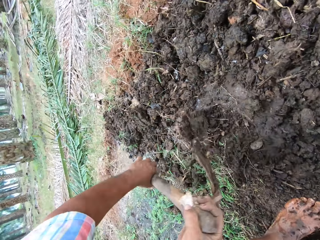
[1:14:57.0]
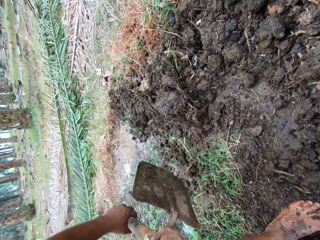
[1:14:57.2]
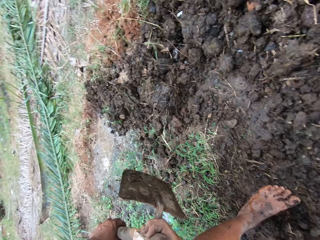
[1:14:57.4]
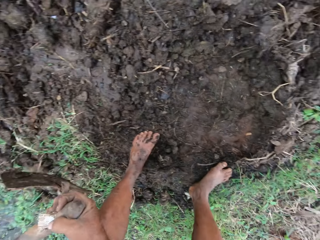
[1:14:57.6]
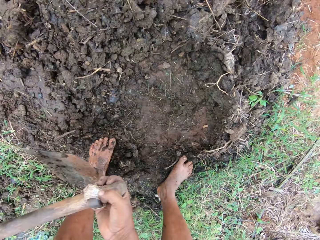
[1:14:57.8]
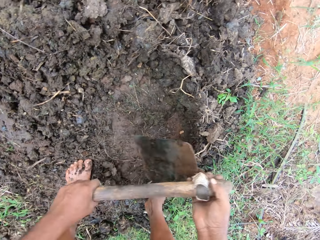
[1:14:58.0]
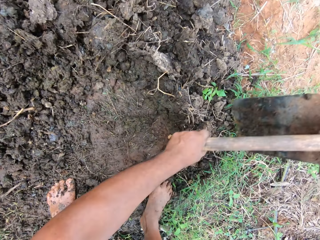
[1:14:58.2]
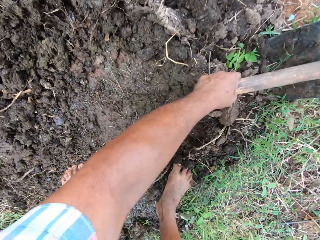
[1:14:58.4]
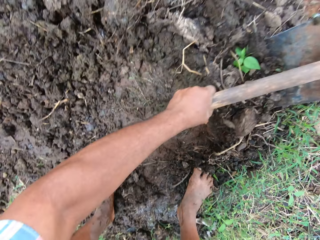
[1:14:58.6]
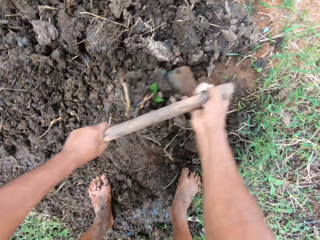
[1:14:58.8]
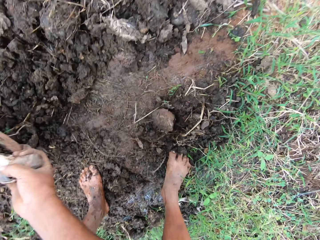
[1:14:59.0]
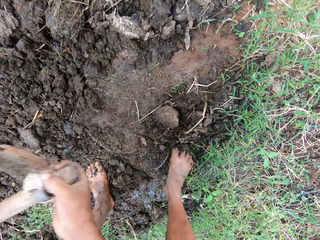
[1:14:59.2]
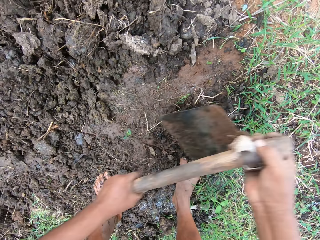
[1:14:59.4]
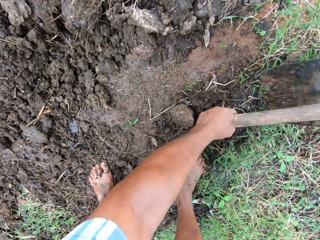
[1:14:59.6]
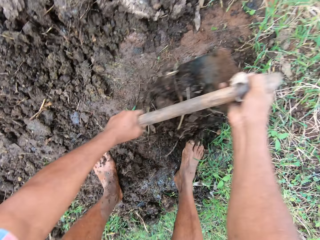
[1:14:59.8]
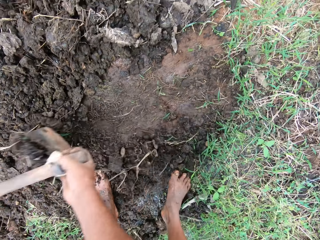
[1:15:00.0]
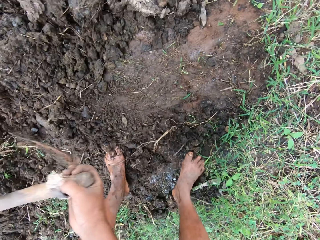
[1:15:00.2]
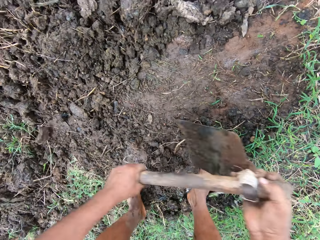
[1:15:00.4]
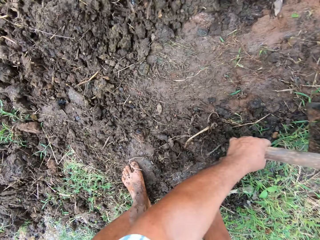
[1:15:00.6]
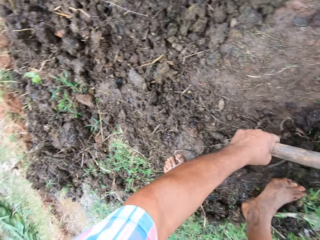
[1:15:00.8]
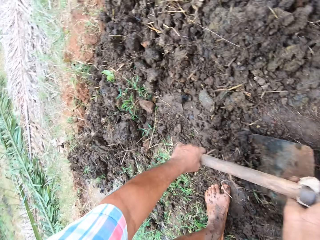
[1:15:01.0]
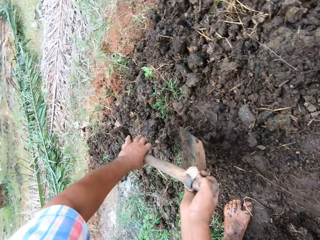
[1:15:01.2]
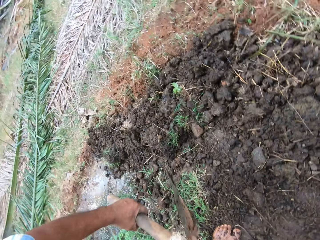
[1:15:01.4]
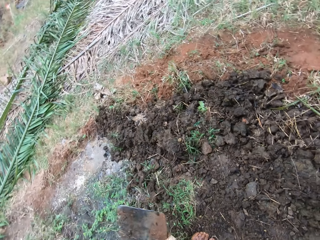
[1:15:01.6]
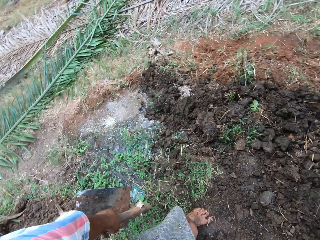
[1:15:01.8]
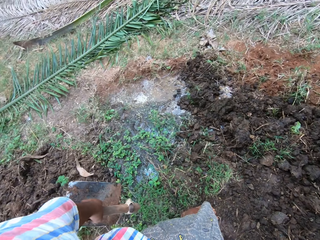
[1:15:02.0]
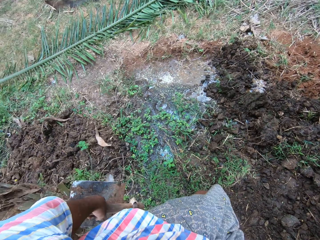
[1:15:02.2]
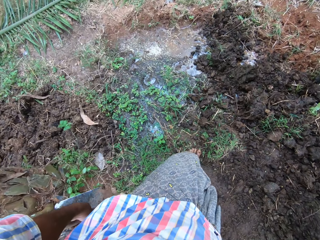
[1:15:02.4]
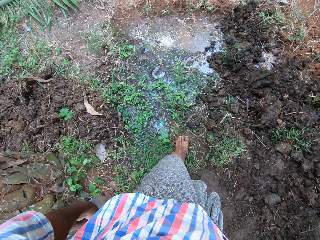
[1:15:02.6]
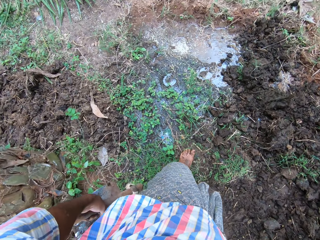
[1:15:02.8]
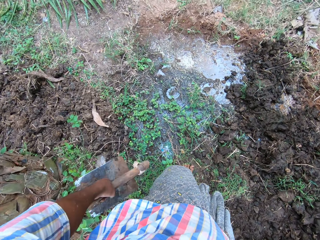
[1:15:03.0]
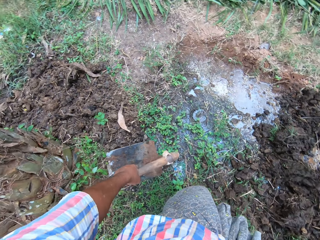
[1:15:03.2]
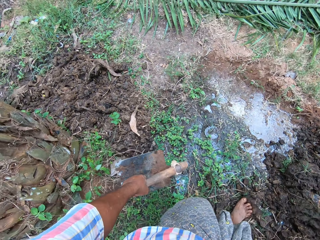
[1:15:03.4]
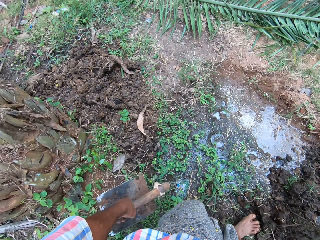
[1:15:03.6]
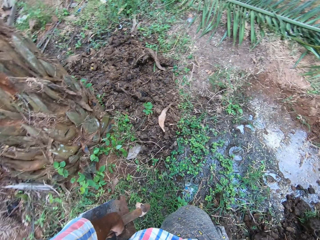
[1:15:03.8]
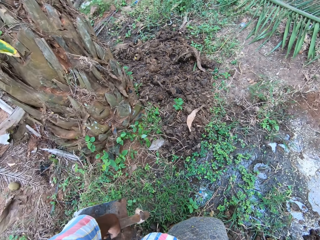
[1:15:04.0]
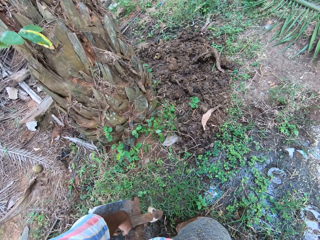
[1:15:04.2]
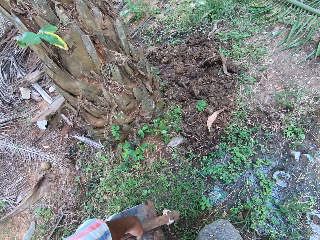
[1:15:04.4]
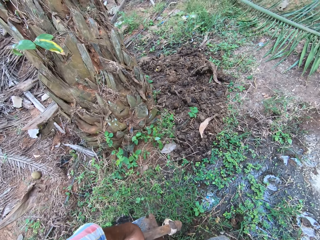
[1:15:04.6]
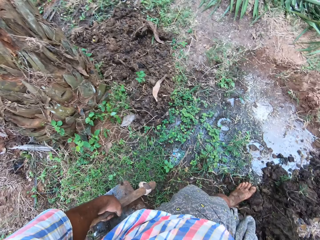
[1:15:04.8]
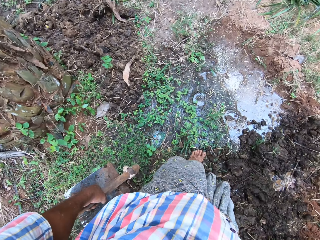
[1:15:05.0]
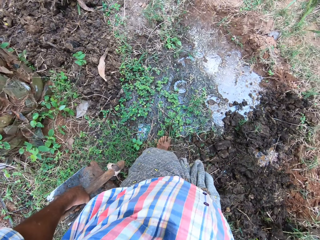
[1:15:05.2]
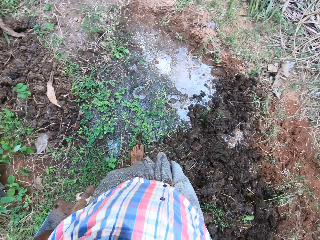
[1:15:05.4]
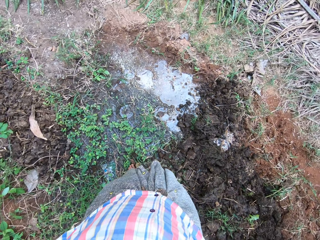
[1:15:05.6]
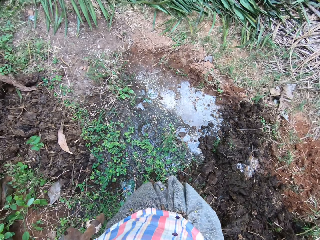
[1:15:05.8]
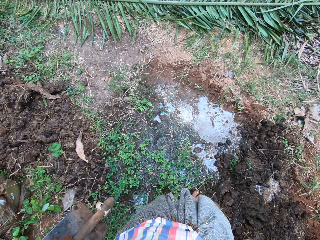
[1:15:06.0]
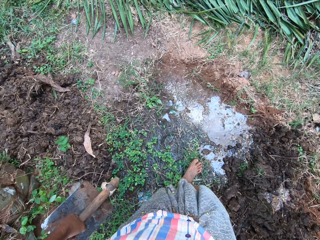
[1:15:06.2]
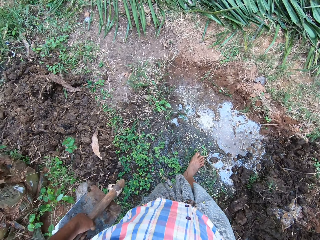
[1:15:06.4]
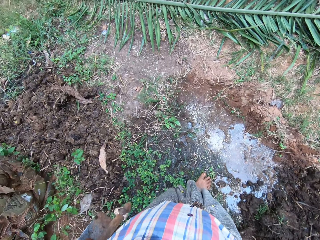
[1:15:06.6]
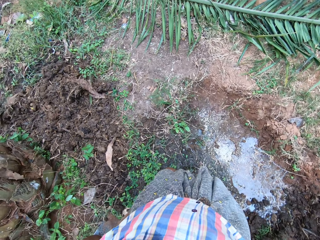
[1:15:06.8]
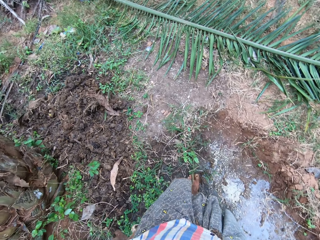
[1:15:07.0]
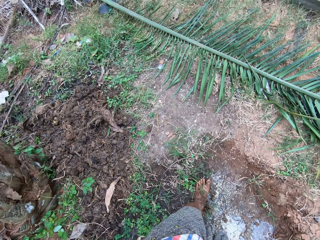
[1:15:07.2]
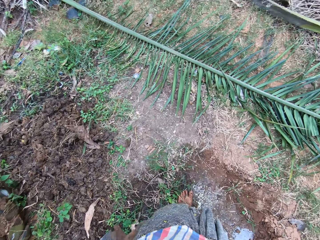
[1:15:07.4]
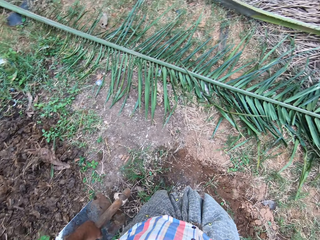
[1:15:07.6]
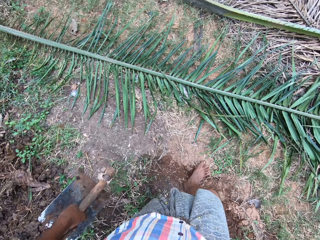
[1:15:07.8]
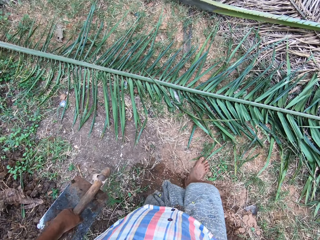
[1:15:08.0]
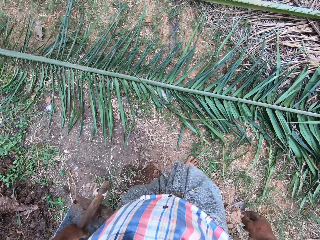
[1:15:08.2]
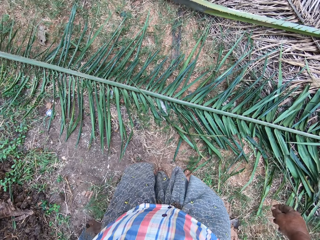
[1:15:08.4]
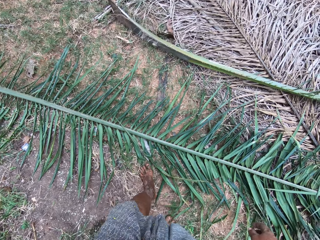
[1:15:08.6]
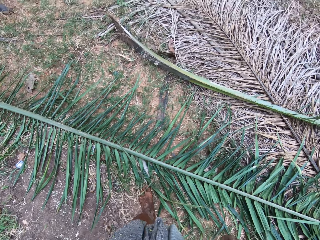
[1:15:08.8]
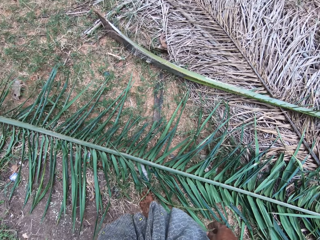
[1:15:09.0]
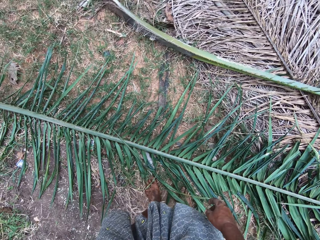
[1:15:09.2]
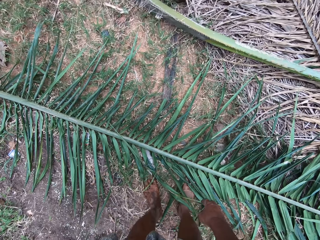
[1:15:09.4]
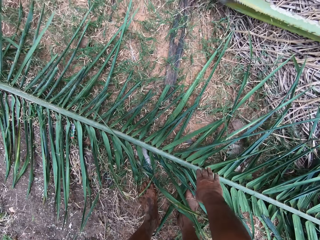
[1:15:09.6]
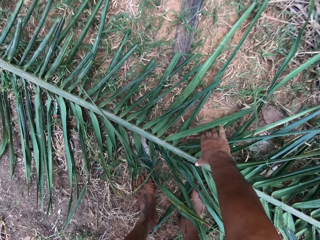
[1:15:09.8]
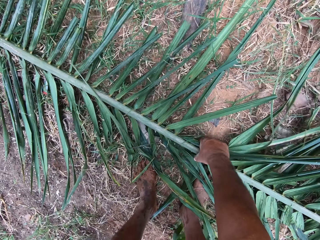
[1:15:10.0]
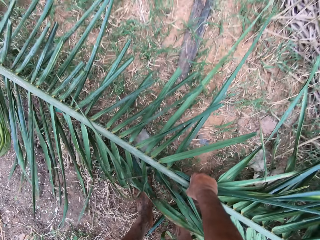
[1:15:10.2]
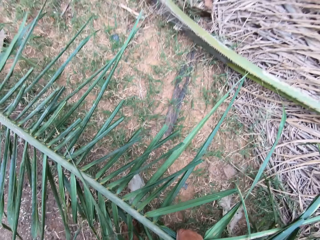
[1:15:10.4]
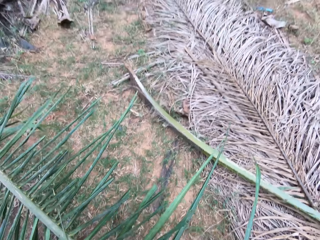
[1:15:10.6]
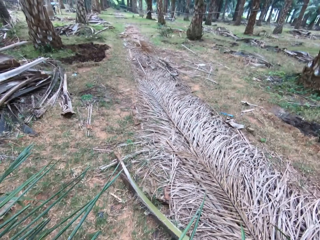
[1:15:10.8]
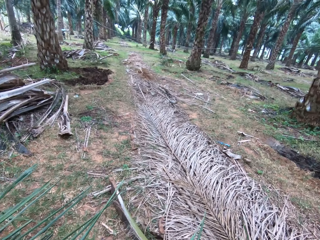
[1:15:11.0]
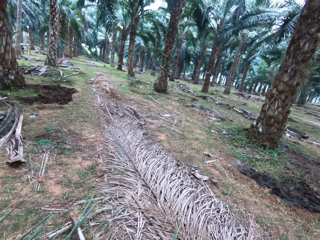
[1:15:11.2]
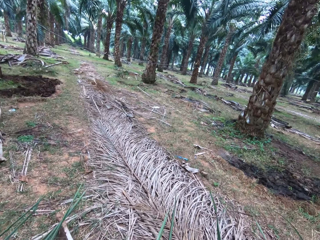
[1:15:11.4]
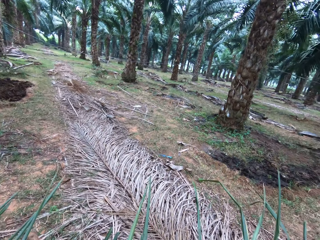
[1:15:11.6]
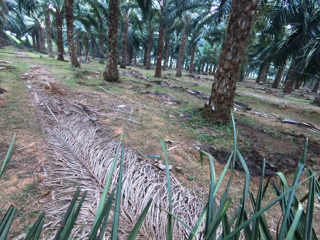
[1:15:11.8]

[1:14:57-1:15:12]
The camera wearer digs on the ground. They push the soil with the hoe. They dig on the ground. They push the soil with the hoe. They dig on the ground. They push the soil with the hoe. They stand near the soil heap. They move near water. They walk in the farm. They walk towards the tree branch. They pick up the tree branch on the ground. They take a leaf.

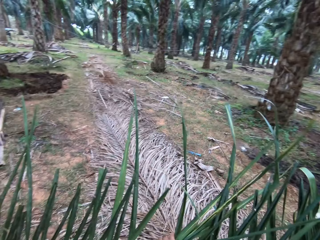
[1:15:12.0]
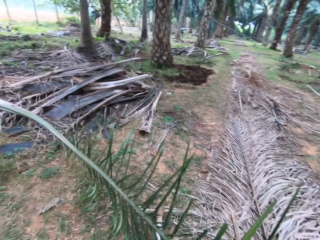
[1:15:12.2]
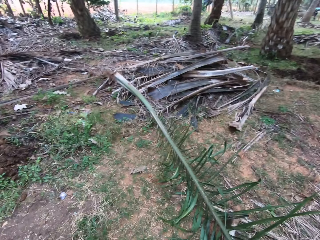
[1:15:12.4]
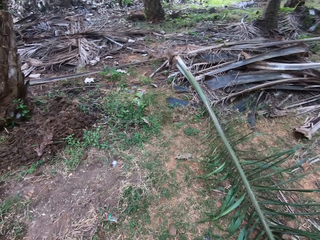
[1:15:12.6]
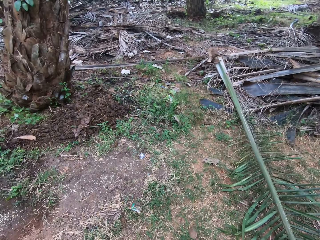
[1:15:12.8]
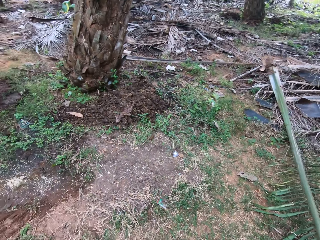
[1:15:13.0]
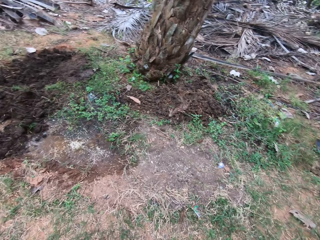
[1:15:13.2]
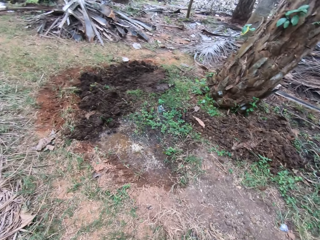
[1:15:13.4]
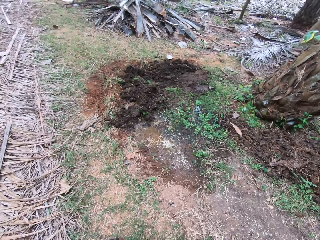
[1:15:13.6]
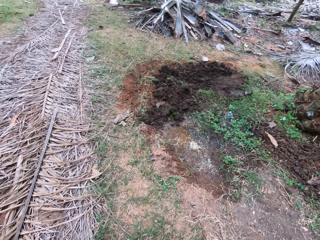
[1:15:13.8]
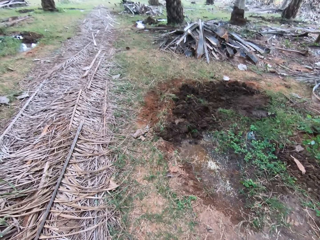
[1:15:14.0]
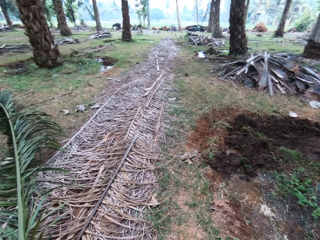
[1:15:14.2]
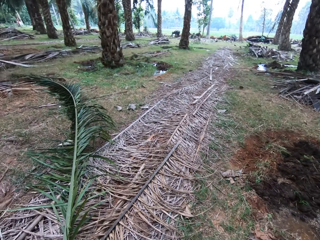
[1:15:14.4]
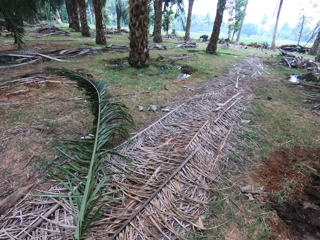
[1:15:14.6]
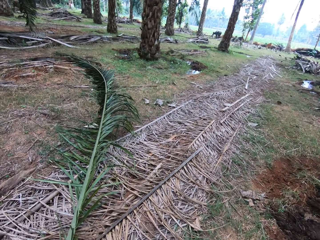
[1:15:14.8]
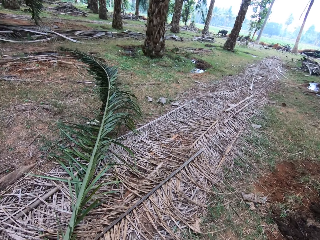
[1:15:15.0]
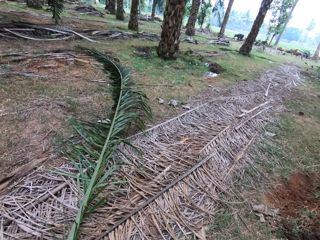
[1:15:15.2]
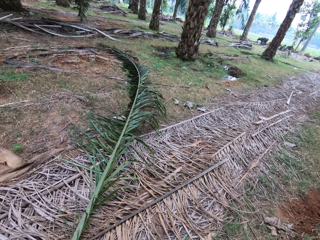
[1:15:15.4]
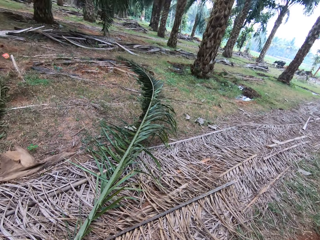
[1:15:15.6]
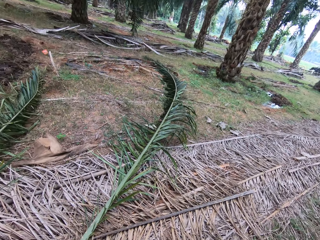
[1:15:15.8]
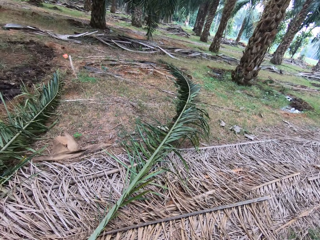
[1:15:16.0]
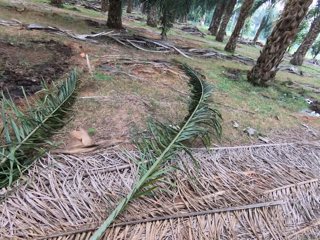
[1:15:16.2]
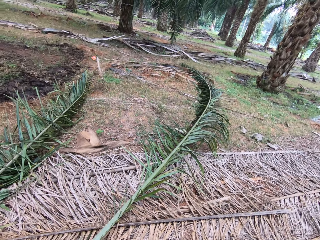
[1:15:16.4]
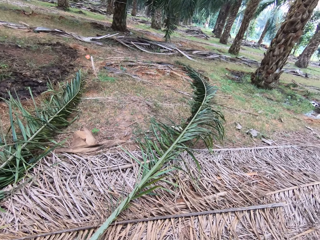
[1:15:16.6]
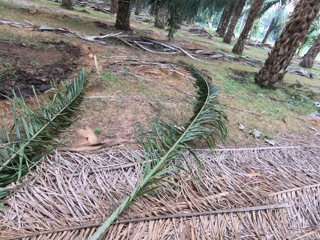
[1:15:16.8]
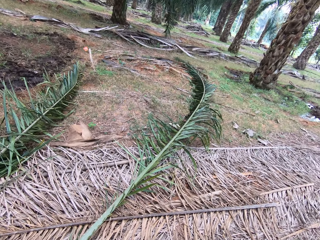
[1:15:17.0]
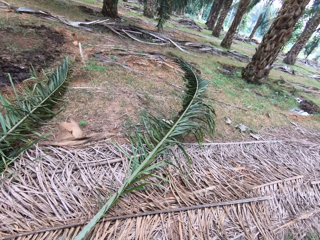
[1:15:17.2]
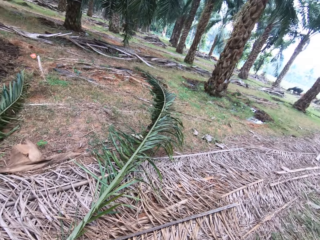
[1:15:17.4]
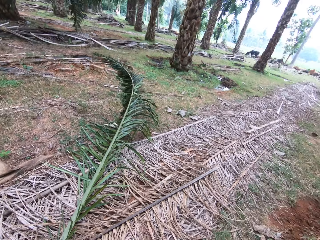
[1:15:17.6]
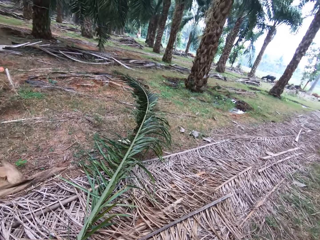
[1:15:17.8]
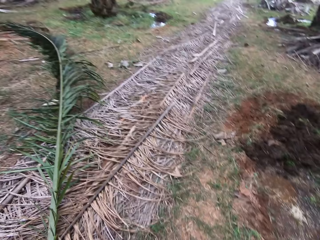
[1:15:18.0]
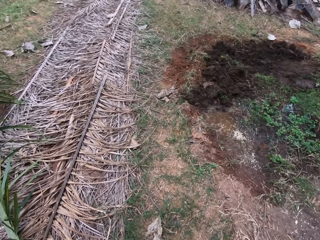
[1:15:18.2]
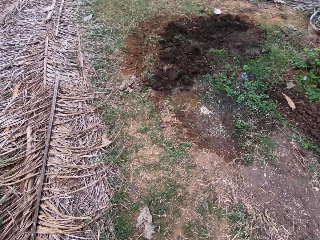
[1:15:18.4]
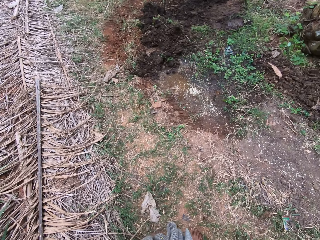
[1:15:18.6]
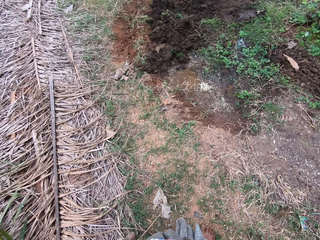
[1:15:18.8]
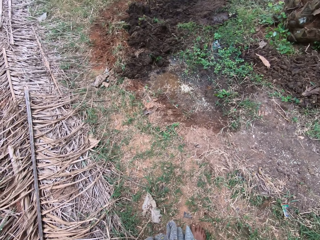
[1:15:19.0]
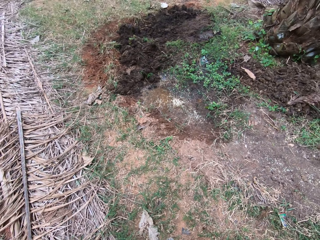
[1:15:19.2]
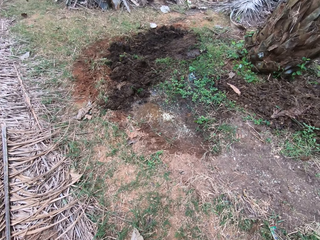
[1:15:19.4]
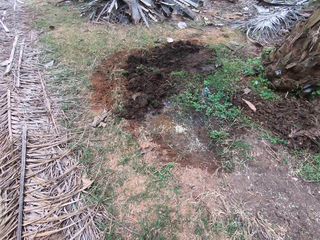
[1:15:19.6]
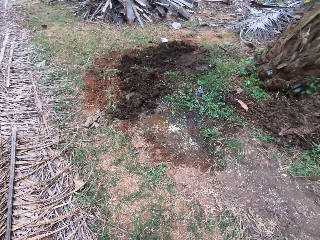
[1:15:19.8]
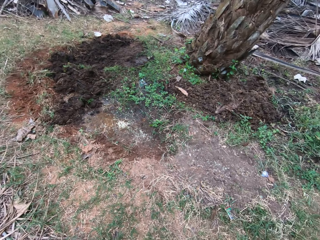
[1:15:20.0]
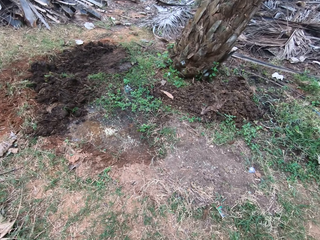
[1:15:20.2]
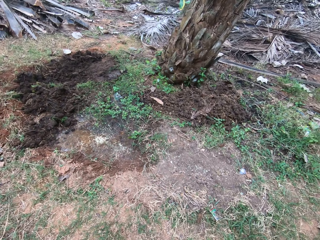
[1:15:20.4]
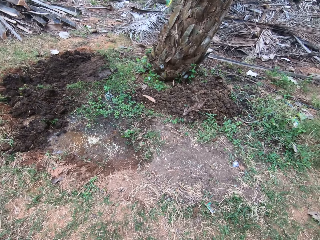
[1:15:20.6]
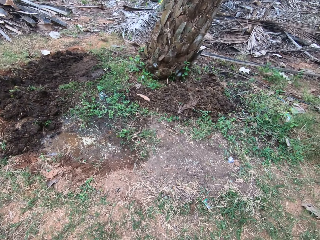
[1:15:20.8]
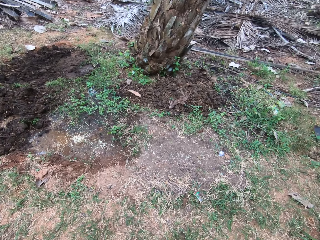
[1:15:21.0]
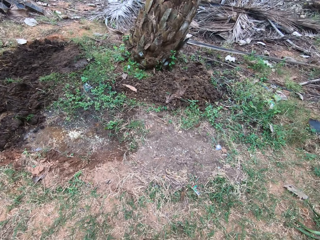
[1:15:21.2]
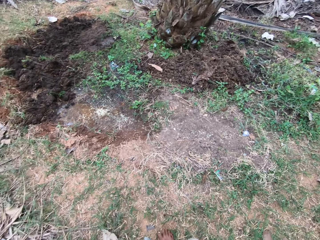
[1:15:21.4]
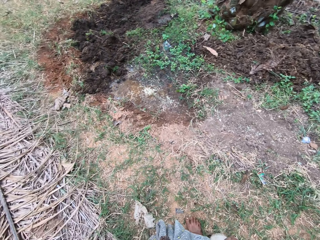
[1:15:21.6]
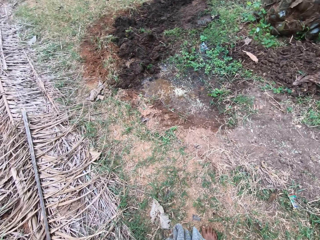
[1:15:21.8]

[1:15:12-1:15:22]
The camera wearer looks around. They drop the tree branch on the ground.
